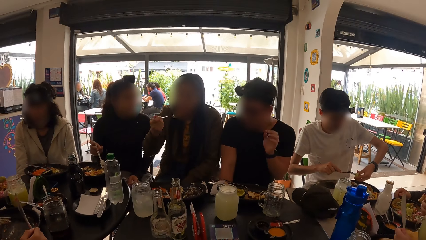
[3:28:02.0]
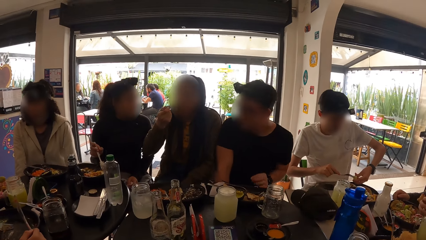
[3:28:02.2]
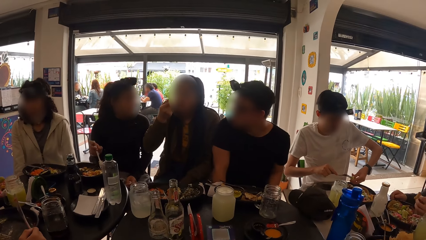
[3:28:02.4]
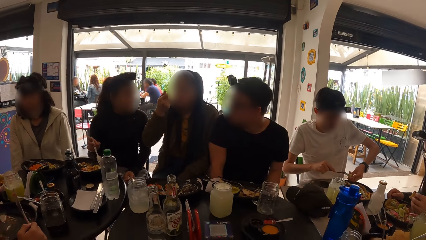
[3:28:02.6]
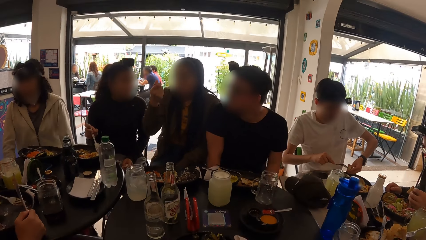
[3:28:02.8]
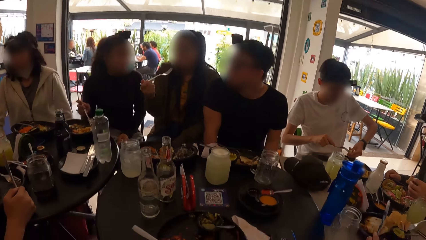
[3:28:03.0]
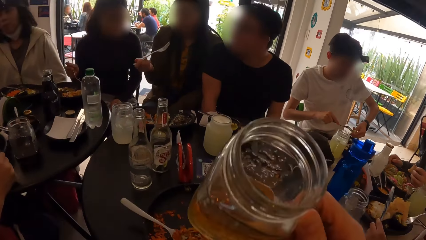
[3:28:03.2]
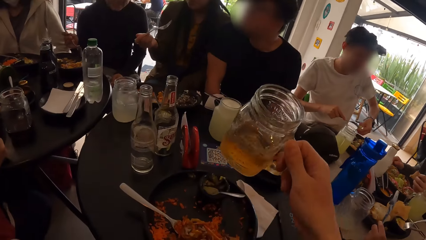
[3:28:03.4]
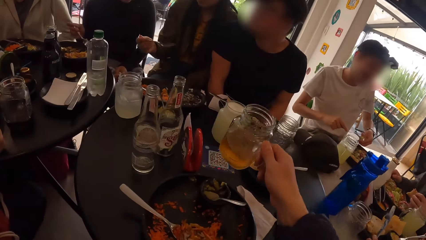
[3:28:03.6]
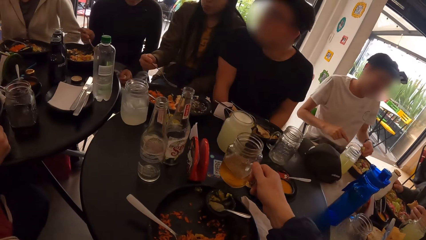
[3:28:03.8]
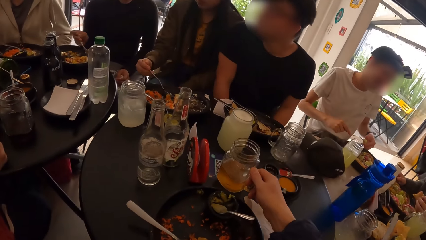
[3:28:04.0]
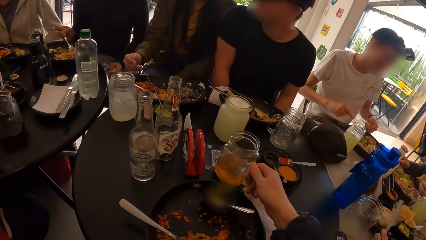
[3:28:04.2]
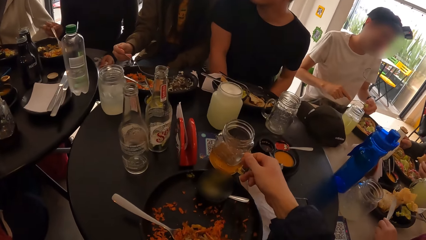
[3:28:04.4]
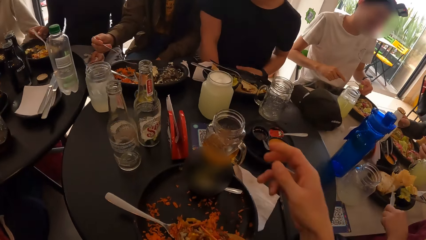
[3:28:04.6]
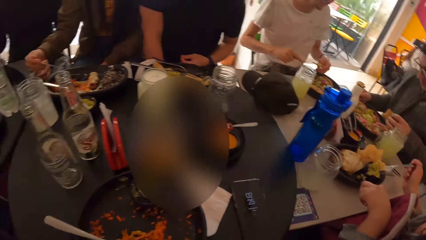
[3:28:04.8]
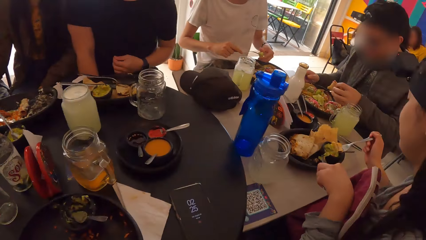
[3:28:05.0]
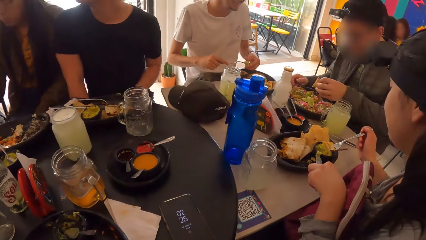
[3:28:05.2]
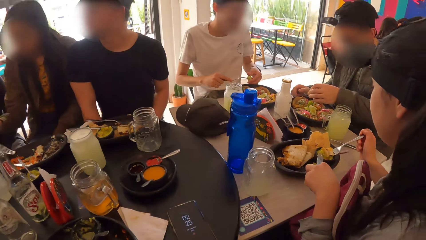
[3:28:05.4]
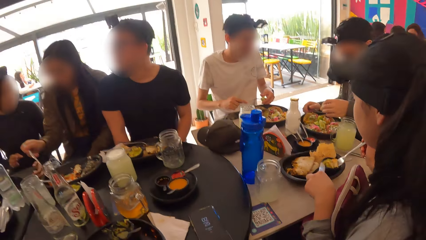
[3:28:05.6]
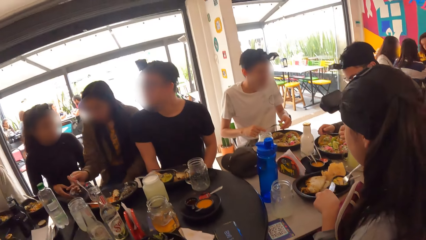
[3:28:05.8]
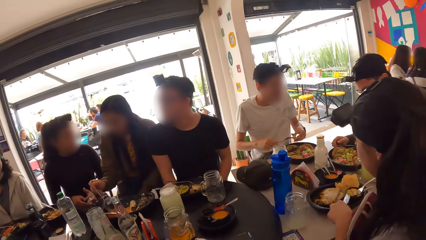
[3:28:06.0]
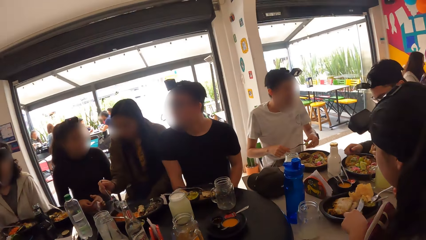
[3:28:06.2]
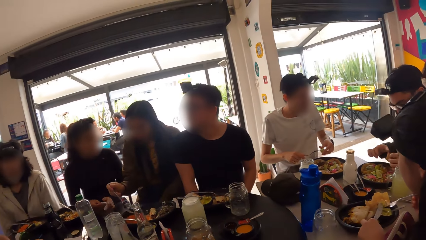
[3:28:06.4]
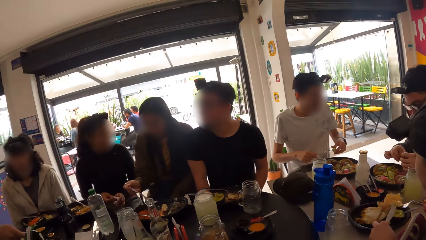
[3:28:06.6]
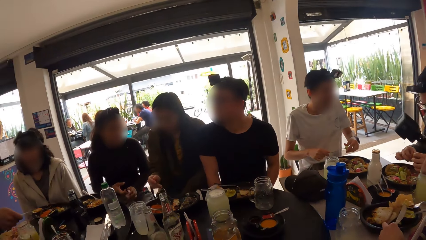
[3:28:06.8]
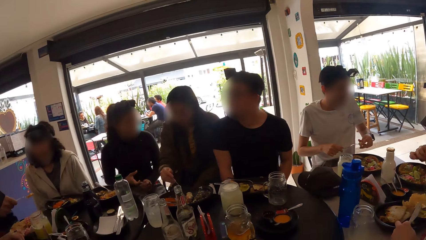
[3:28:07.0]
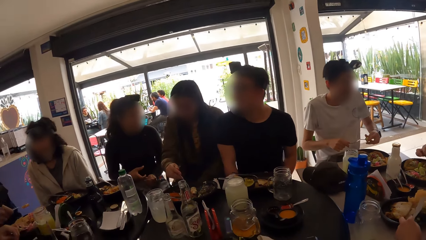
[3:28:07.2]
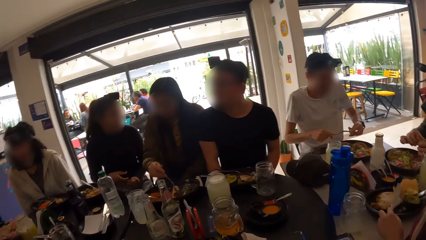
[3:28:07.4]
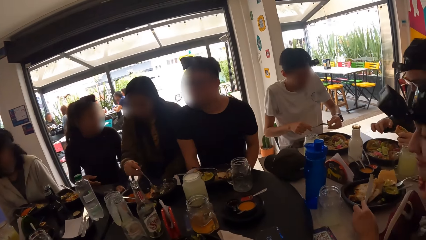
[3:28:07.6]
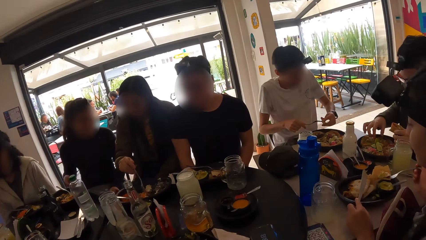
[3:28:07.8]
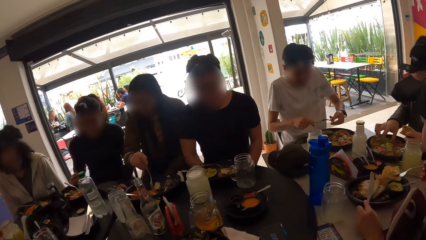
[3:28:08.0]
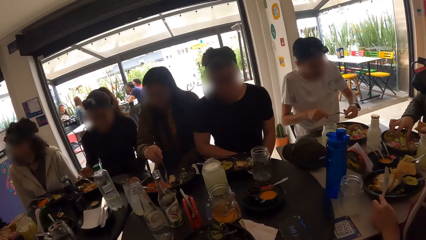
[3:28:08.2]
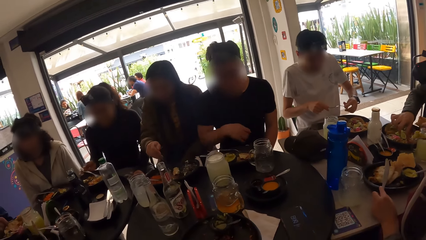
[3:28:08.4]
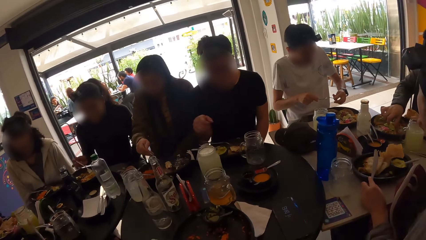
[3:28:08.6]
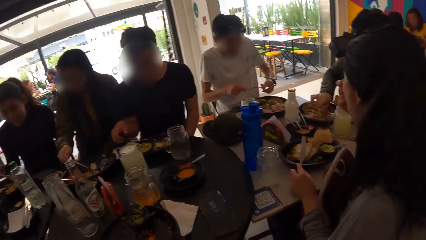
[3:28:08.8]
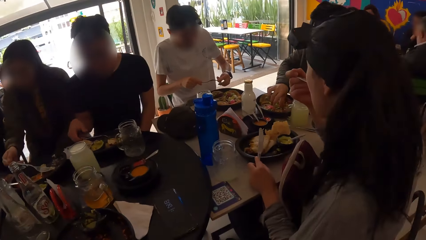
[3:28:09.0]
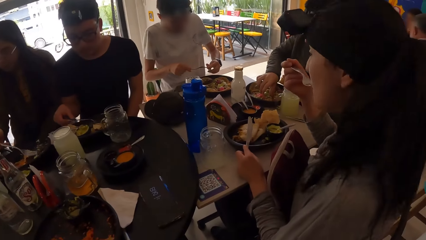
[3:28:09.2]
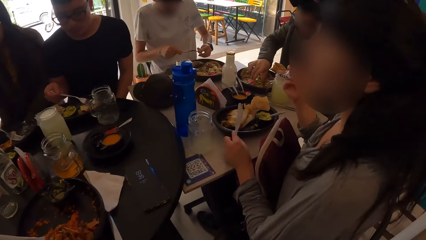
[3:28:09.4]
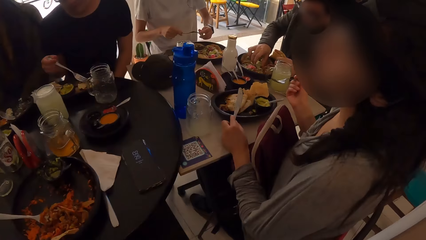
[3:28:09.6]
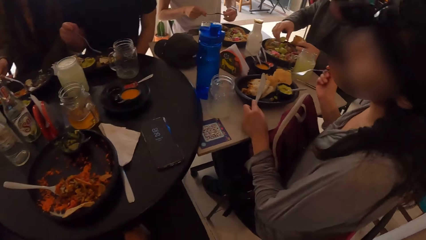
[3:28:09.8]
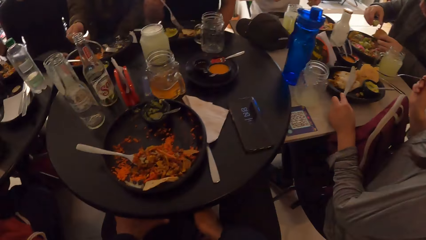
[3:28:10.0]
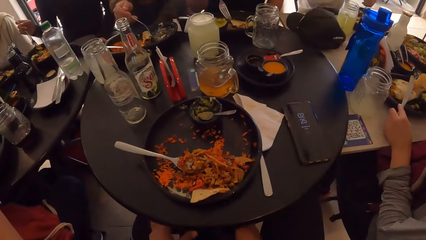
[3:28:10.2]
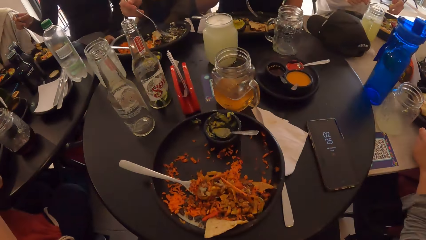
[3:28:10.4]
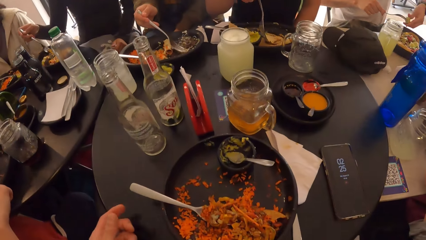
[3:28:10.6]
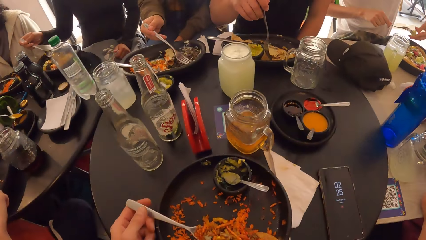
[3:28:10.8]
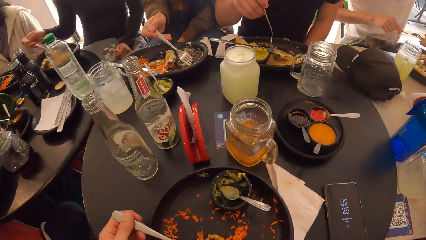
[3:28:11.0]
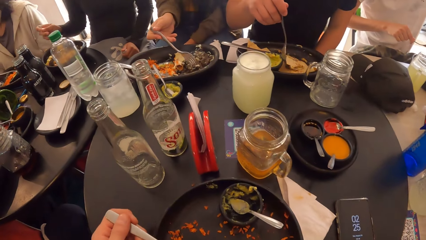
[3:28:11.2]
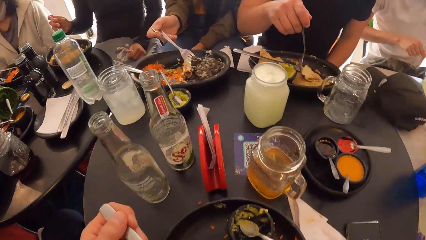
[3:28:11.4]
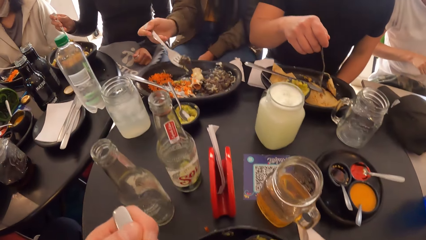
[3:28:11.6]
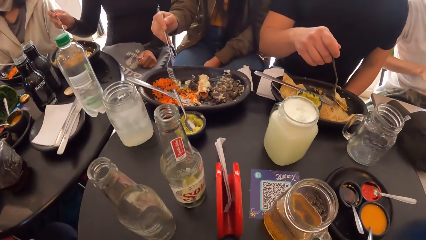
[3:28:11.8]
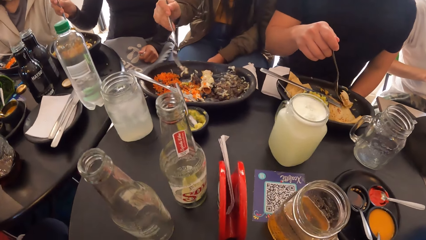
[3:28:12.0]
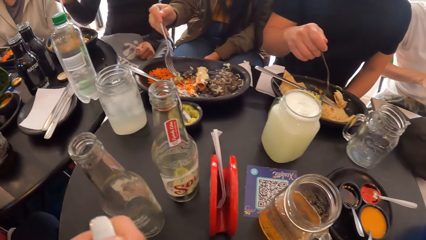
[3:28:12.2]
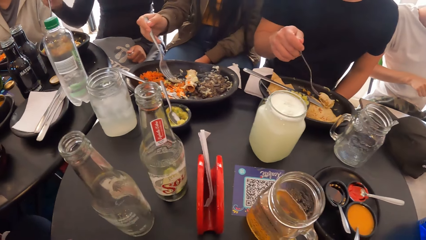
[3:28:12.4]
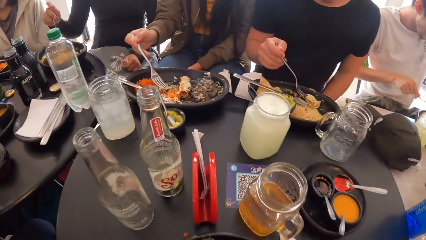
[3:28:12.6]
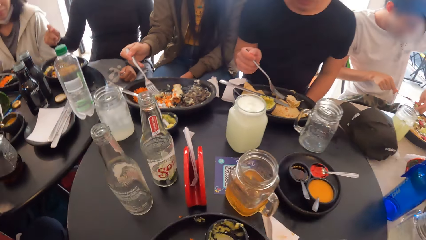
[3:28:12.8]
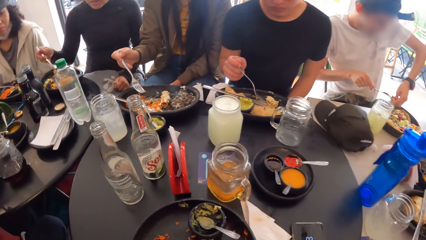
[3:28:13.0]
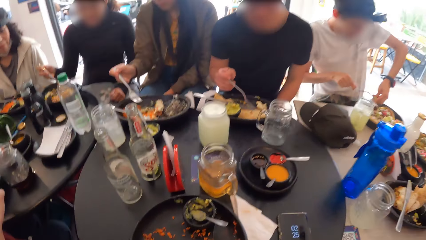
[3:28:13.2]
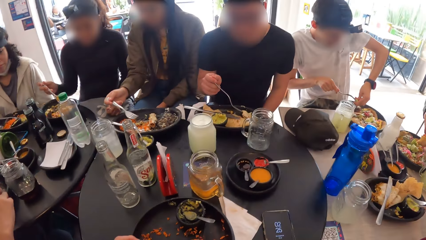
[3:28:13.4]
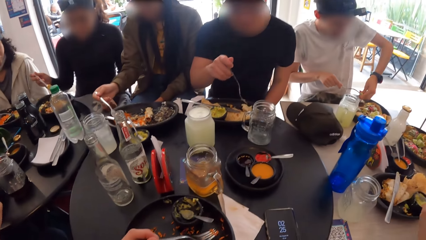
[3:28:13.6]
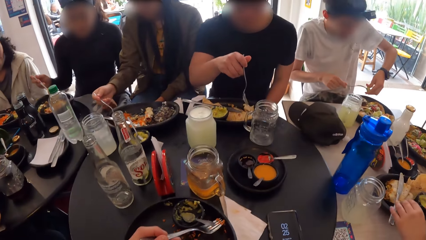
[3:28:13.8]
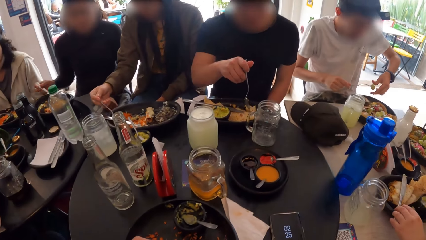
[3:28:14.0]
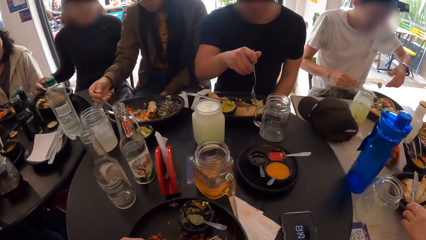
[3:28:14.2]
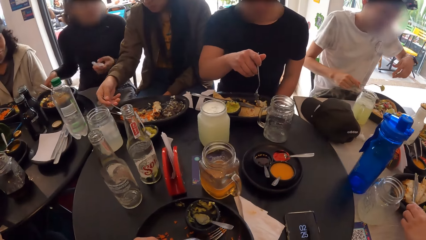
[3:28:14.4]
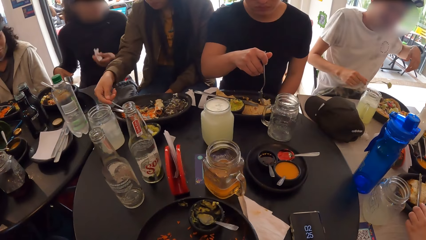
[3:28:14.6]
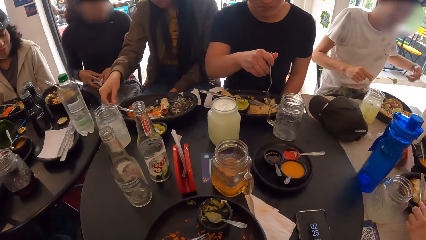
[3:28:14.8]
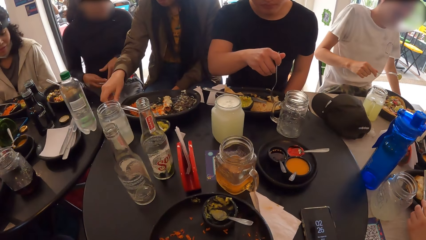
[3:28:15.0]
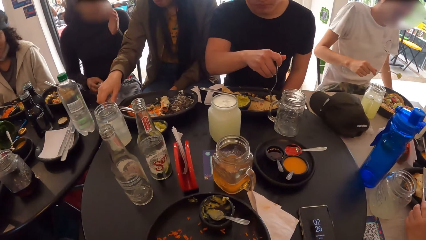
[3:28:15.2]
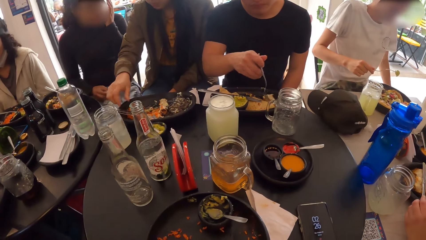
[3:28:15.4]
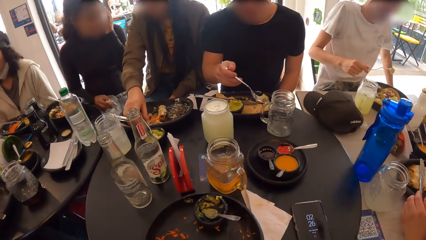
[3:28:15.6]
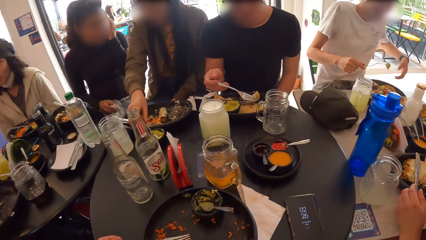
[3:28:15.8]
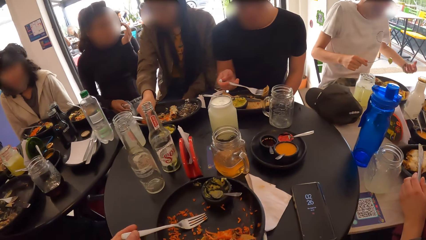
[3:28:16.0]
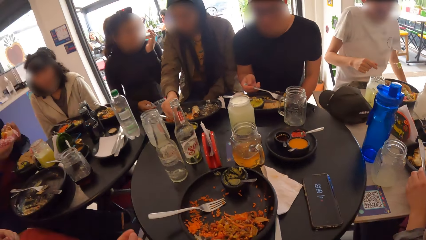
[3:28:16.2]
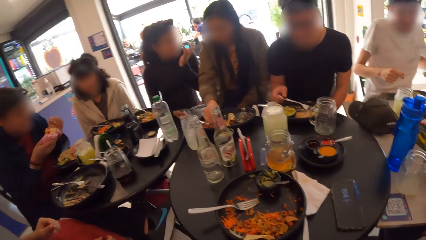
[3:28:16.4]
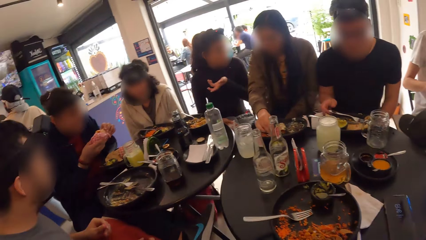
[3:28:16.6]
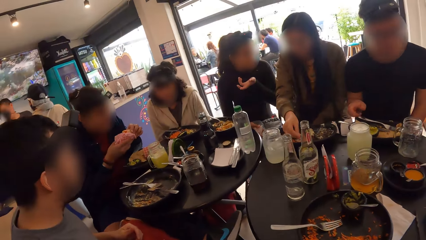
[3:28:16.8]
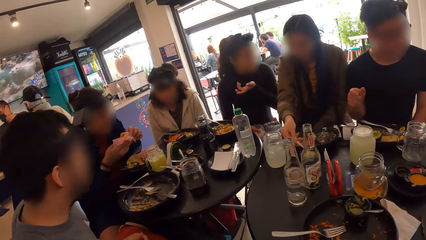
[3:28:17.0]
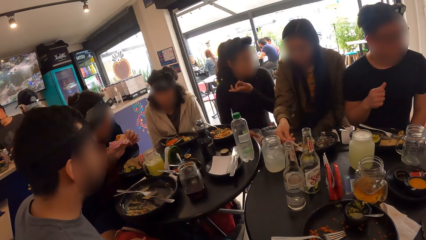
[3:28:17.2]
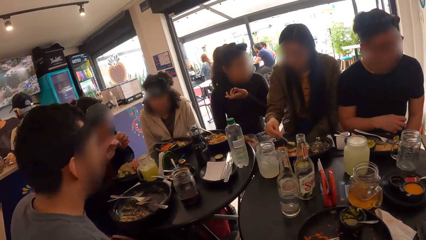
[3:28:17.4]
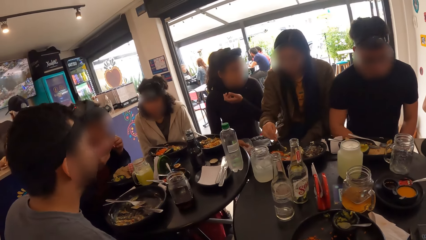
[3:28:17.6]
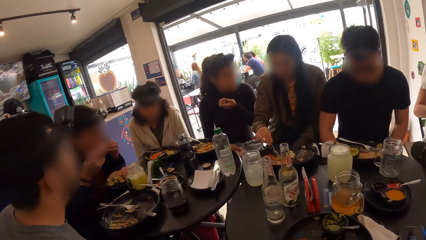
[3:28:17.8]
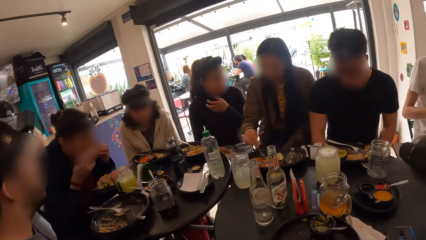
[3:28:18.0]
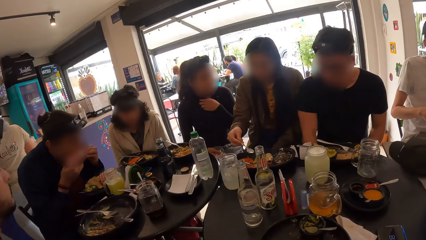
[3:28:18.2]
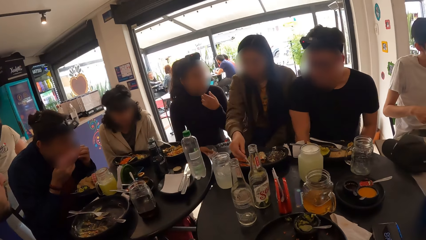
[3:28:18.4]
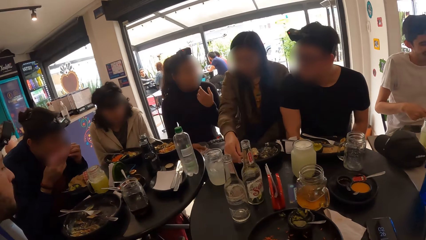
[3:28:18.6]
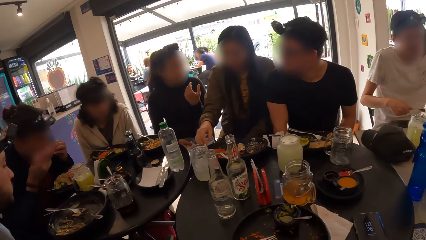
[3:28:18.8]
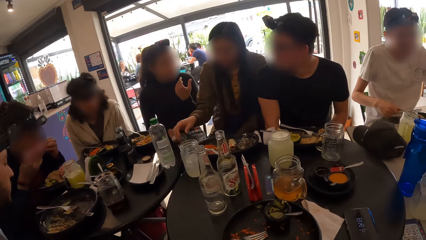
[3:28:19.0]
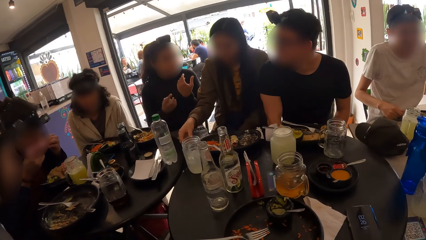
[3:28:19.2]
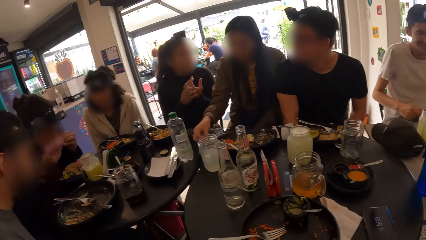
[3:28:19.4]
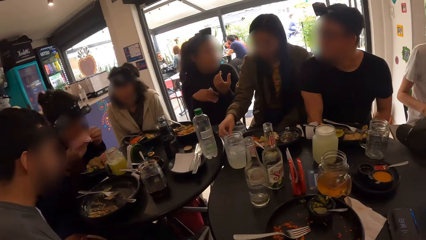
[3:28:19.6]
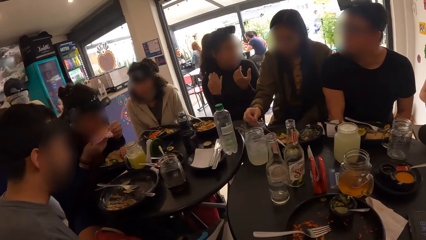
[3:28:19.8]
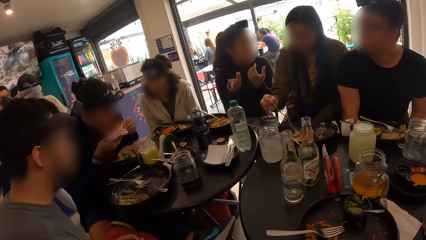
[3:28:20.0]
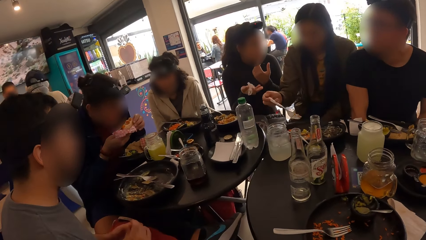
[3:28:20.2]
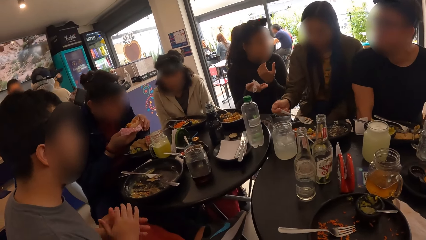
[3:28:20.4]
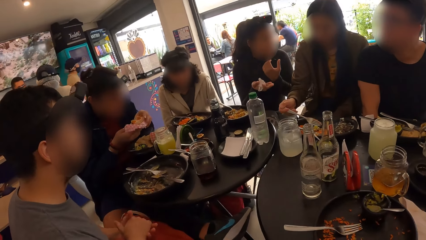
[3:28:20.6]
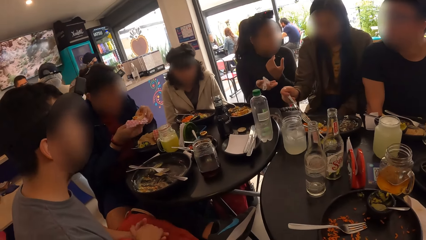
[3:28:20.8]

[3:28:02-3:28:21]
The camera wearer drops the glass cup on the table with her right hand. She looks around. She eats the meal from the plate with the fork in her left hand. A man eats a burger in his hands. The camera wearer looks around.
